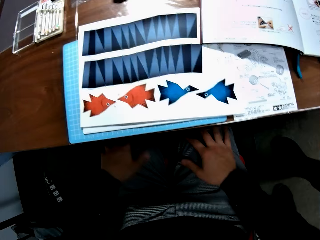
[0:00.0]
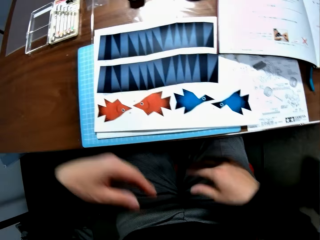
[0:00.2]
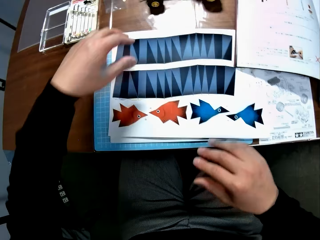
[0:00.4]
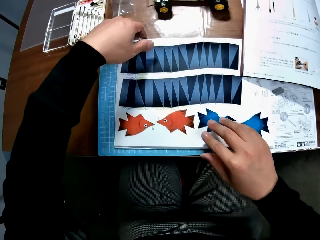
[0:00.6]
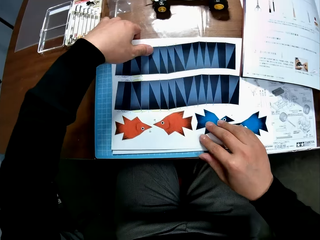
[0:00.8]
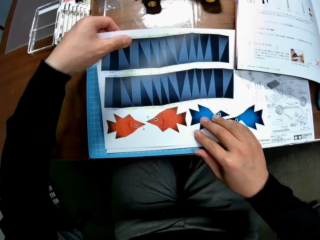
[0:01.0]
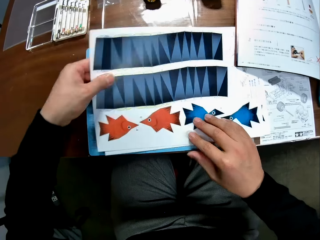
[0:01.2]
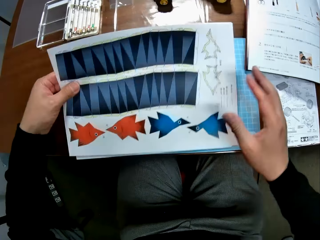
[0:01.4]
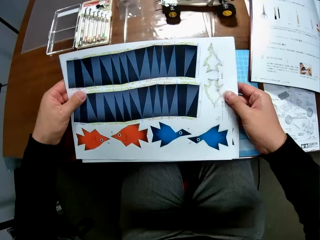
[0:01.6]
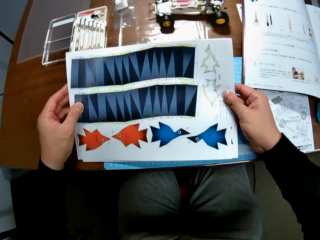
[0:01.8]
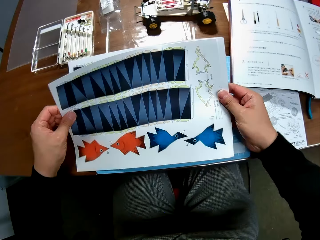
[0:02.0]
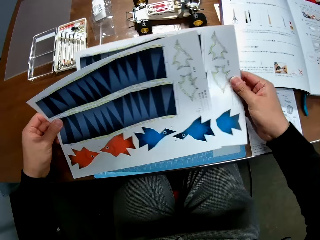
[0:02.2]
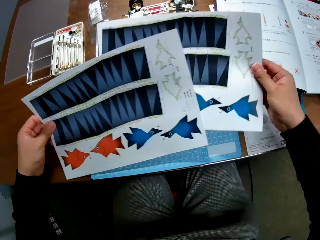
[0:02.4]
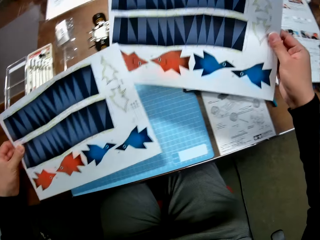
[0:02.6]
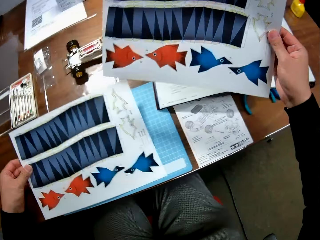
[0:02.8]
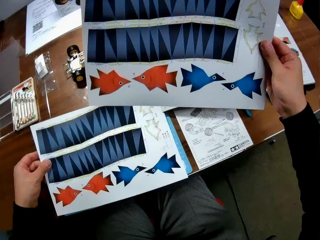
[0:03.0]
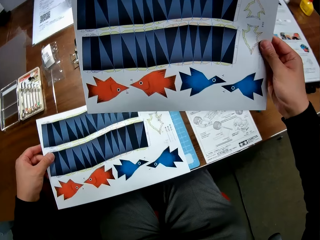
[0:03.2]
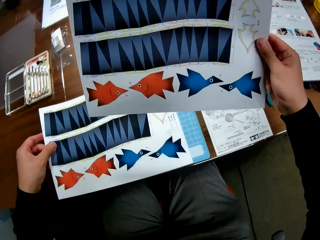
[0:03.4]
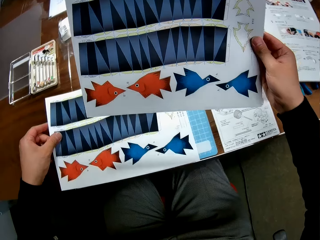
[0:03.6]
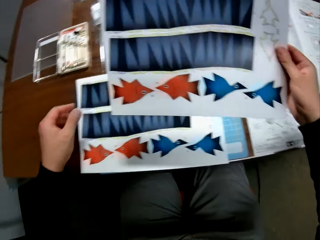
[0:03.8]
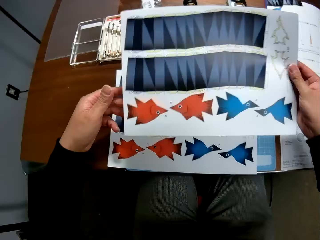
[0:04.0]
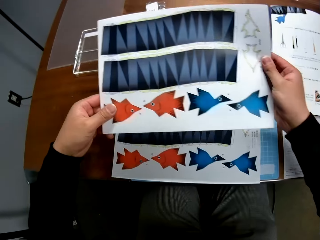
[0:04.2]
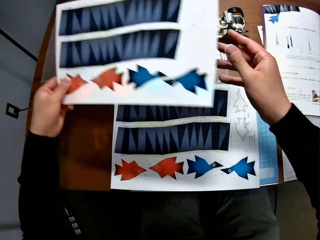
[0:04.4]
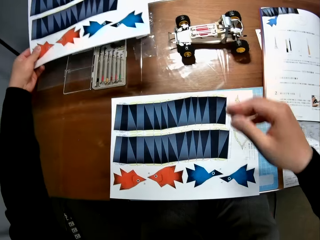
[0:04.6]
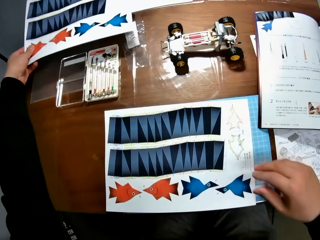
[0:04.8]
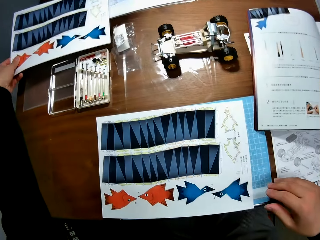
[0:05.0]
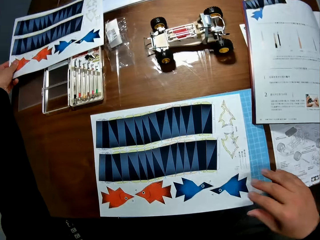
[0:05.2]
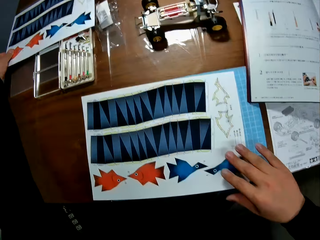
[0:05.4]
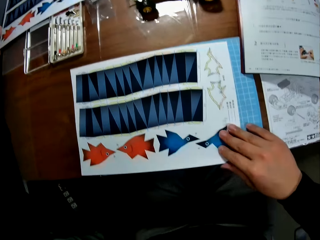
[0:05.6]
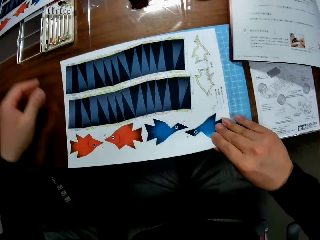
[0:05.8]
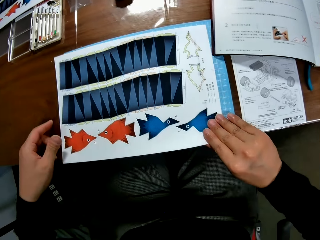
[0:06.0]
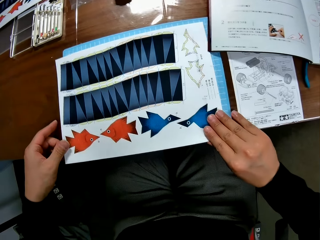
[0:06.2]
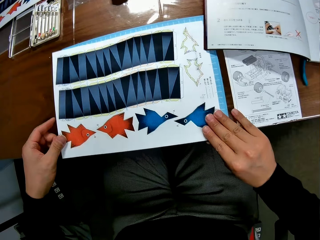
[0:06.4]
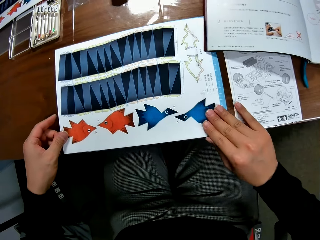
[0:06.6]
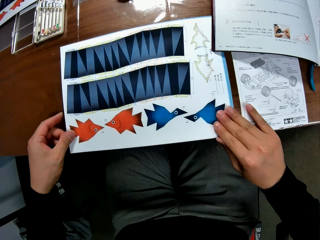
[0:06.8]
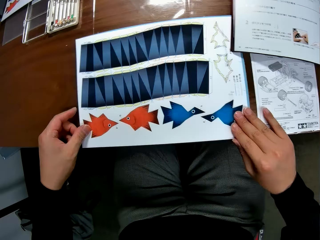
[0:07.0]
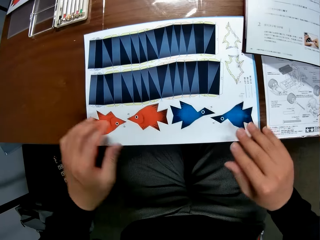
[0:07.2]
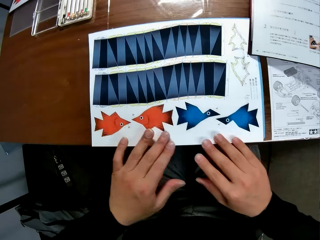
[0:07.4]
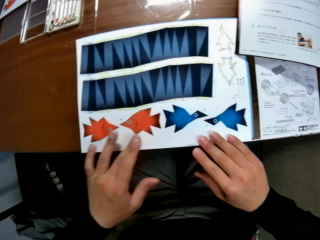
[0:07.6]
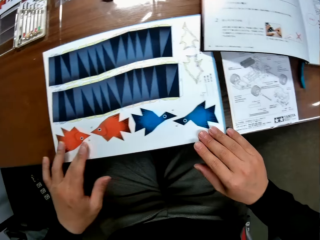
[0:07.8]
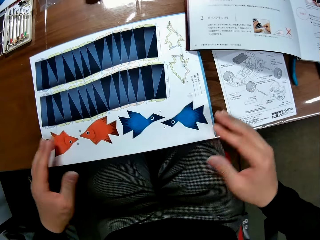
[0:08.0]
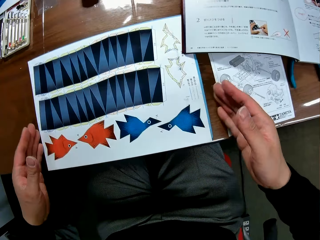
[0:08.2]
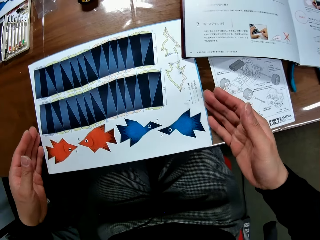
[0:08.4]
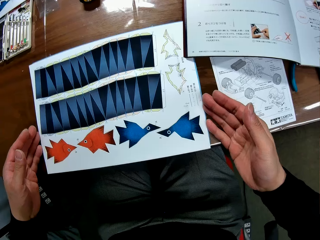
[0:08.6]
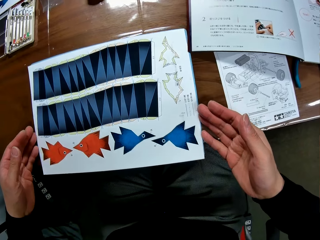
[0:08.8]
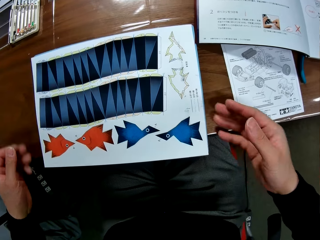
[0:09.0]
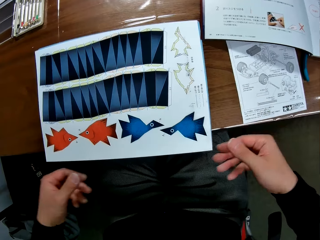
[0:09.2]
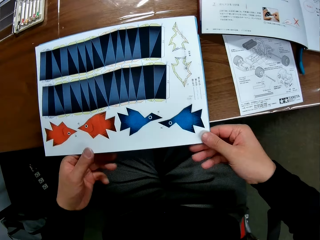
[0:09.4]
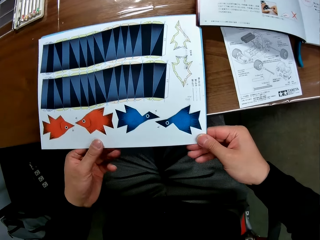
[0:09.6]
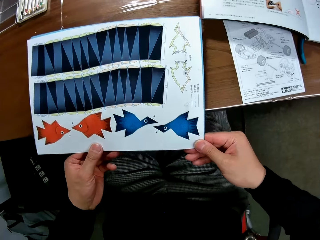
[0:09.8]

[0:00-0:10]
The camera wearer lifts up their hands towards the table. They pick up two sheets of paper from the table with their hands. They hold the paper with their hands. They separate the pieces of paper. They look at the second paper. They place one of the papers on the cutting mat. They hold the other paper with both hands. They move the sheet of paper from their right hand to their left hand. They move their hand forwards. They place the paper on the edge of the table. They place their hand on the paper. They move their hand towards them. They hold the paper with both their hands. They adjust the other sheet of paper on the table. They move their hands along the paper. They hold the edges of the paper and push a part of the paper towards them.

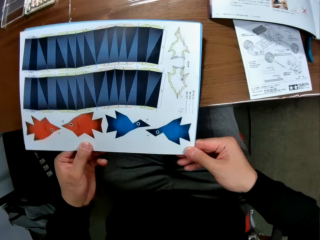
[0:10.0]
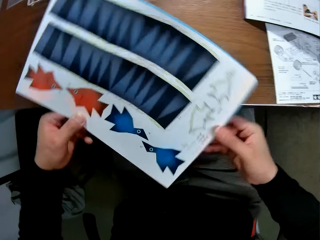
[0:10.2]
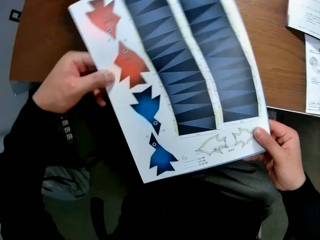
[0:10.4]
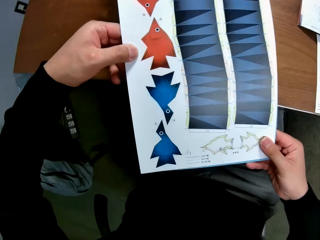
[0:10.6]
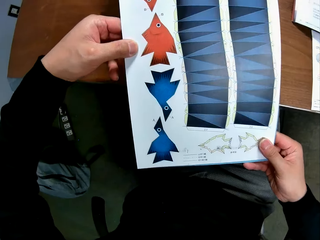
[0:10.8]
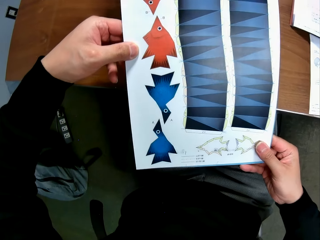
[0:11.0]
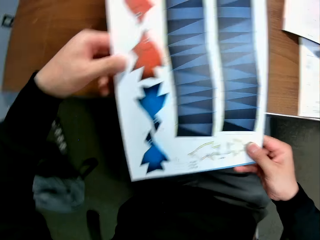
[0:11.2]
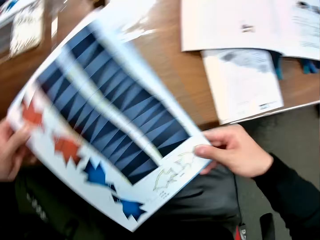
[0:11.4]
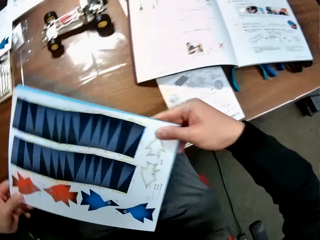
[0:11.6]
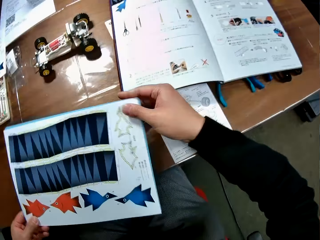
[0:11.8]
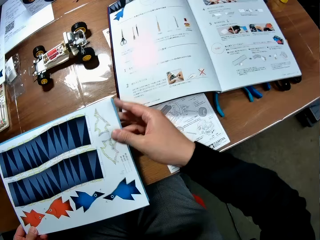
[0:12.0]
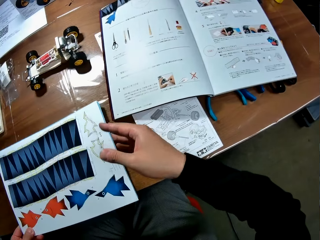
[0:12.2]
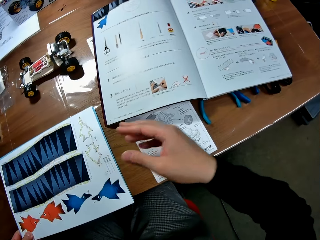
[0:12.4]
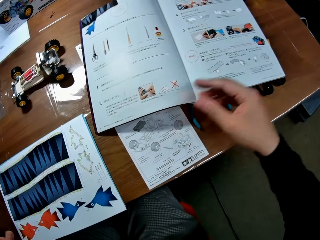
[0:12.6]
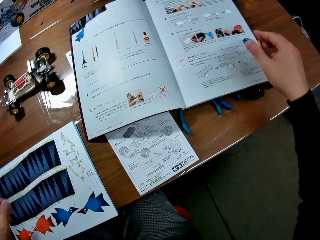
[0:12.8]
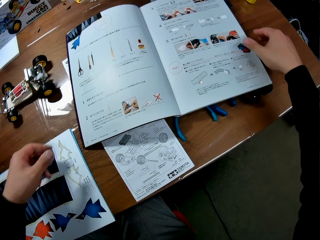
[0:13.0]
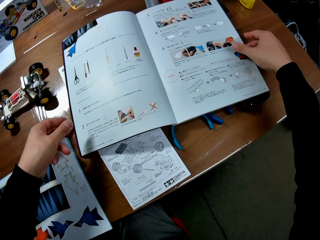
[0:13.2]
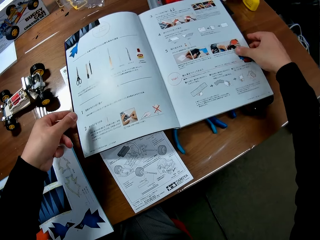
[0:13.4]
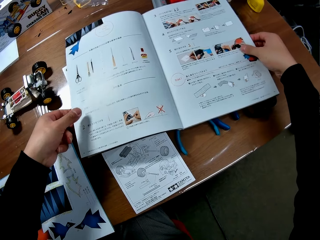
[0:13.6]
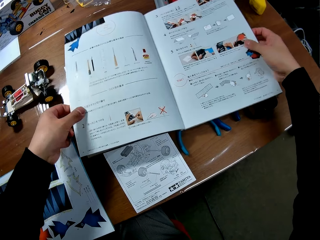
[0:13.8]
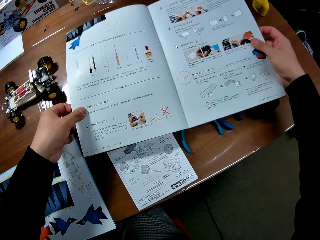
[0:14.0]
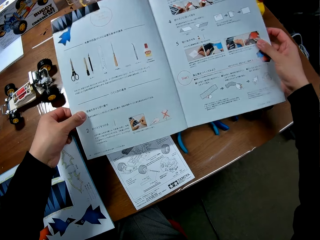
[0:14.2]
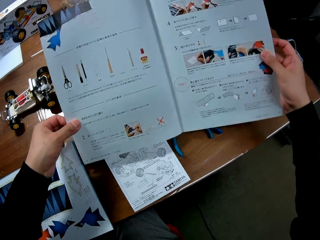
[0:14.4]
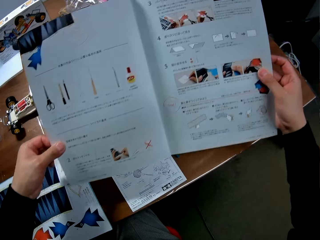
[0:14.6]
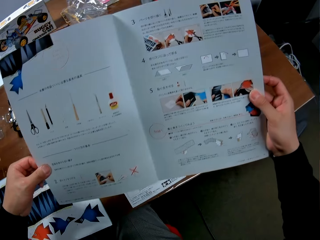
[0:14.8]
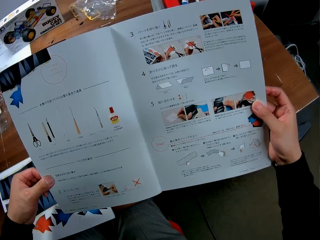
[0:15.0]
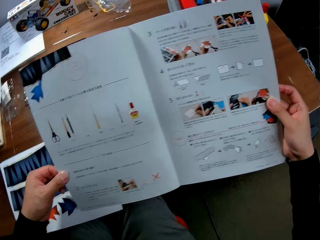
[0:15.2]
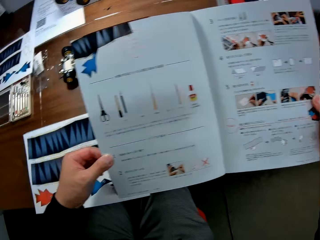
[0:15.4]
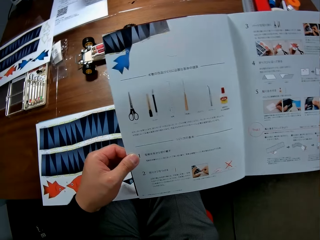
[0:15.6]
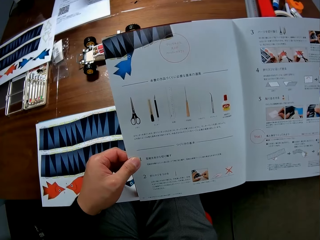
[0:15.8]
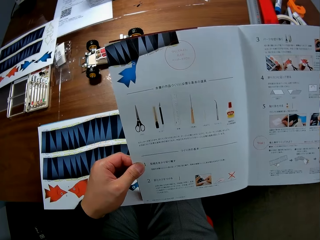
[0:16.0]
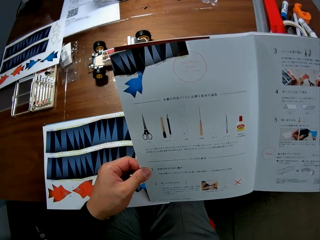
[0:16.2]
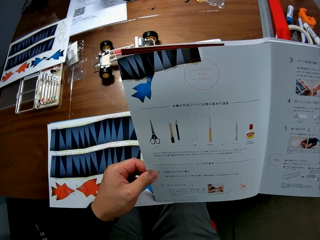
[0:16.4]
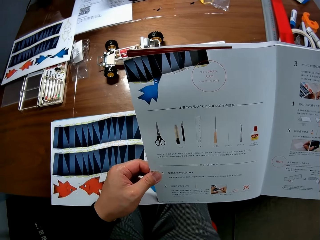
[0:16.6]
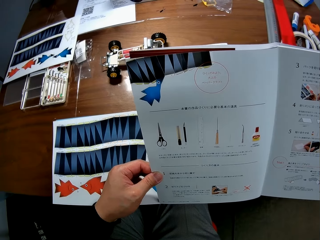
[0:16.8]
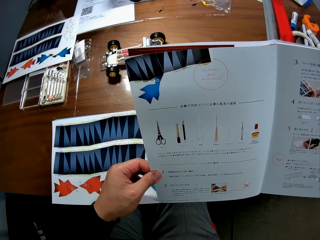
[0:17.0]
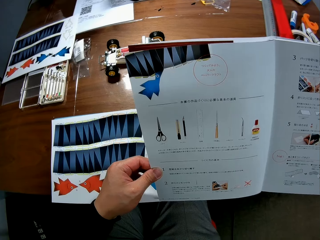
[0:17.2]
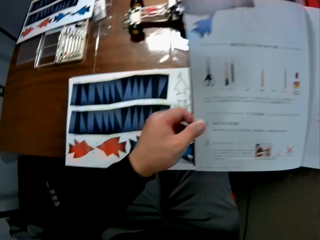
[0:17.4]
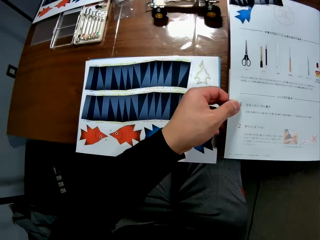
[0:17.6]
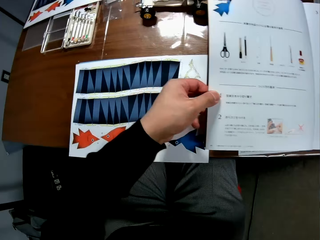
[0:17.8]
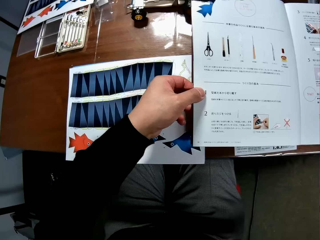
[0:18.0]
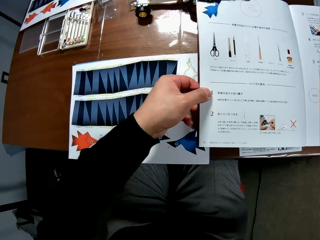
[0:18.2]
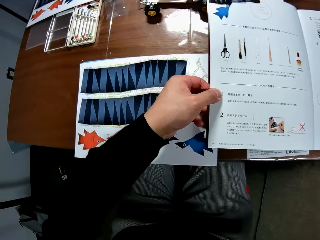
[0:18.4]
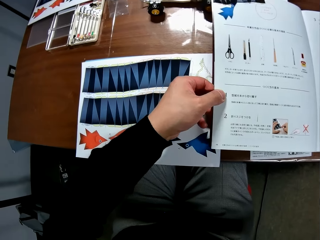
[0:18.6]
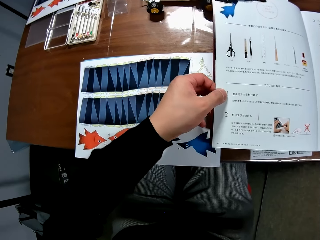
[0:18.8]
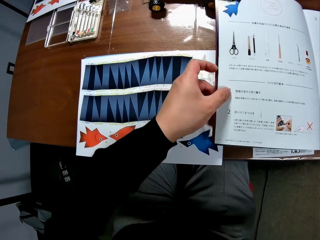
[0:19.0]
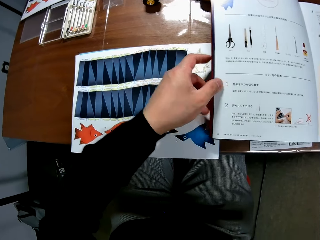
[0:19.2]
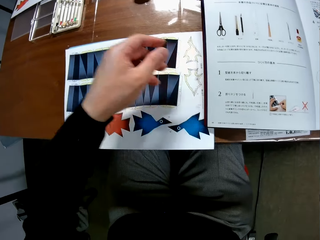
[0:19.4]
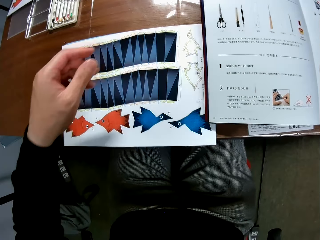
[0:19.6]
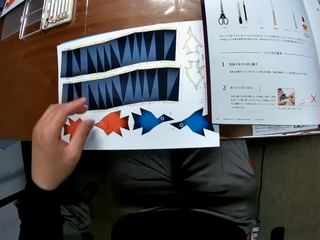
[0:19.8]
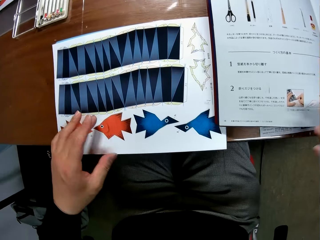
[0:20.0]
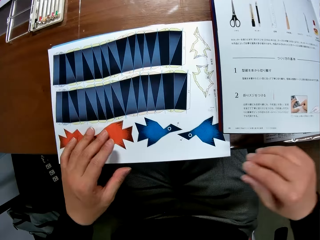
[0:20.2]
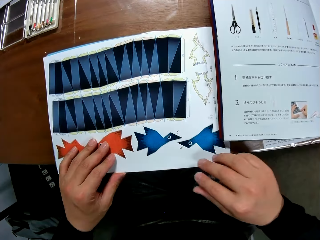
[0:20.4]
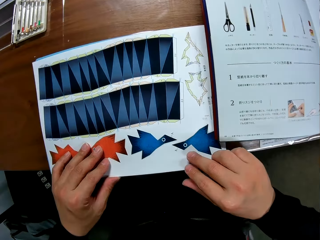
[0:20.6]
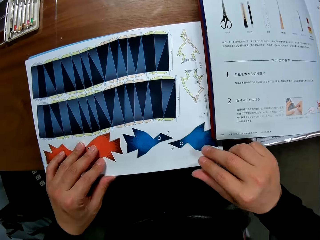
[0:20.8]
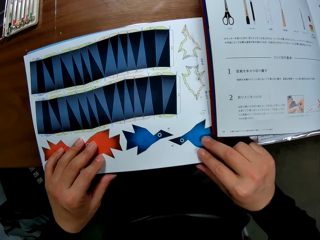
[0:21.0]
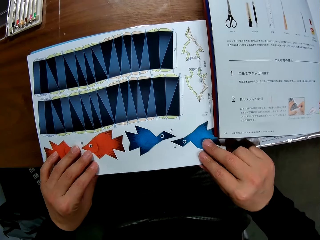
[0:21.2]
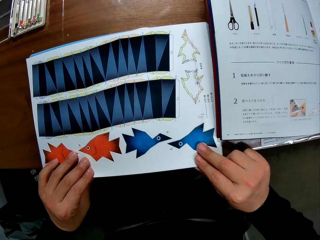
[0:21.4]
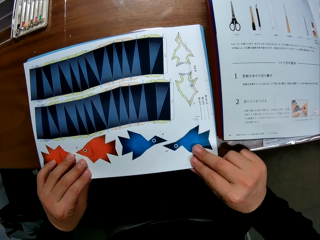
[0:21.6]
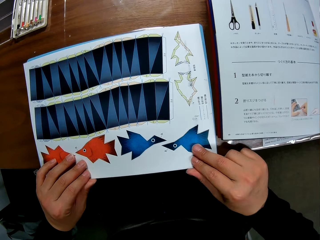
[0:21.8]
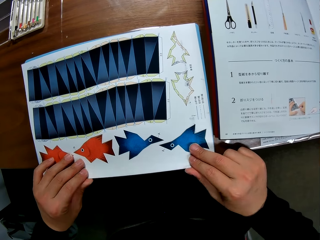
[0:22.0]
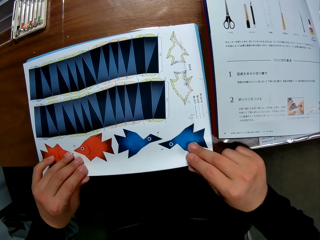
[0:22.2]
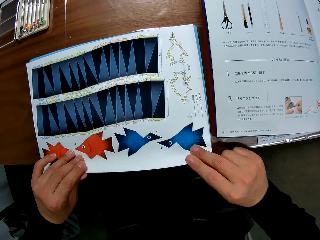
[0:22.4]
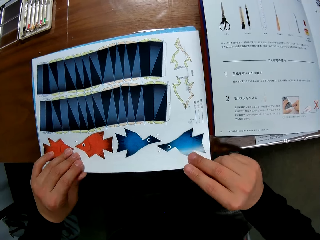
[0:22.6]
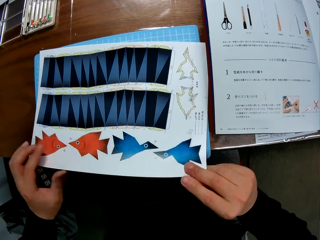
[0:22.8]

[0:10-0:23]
The camera wearer lifts up the paper. She turns the sheet of paper. She places the paper on the table. She turns the sheet of paper back. She moves her hand towards the book. She holds the book with both her hands. She picks the book from the table. She moves the book towards her. She looks at the book. She places the book on the table. She looks at the sheet of paper. She lets go of the book. She places her hand on the paper. She pulls the paper away from the book.
